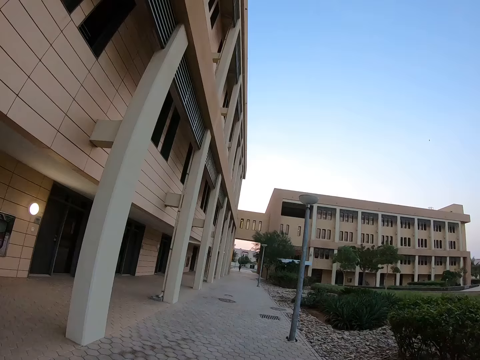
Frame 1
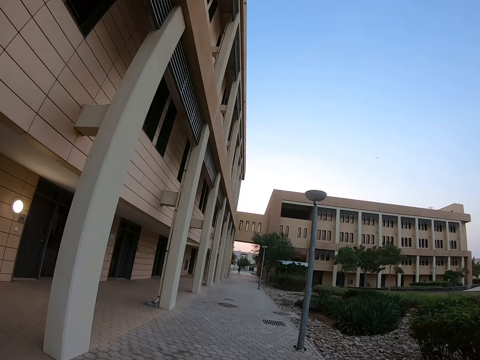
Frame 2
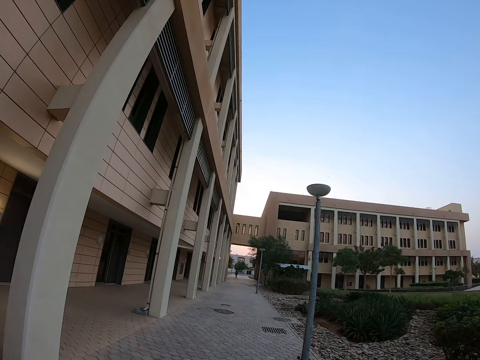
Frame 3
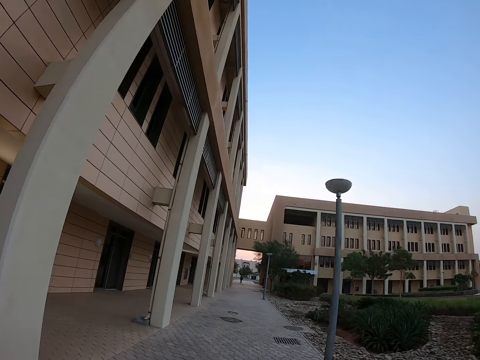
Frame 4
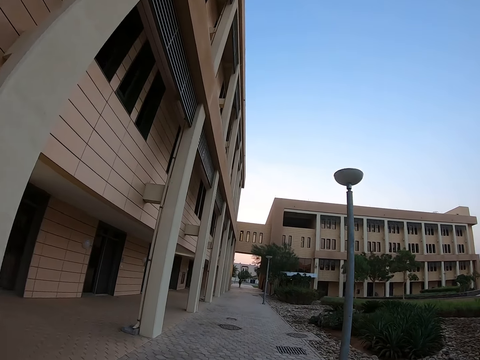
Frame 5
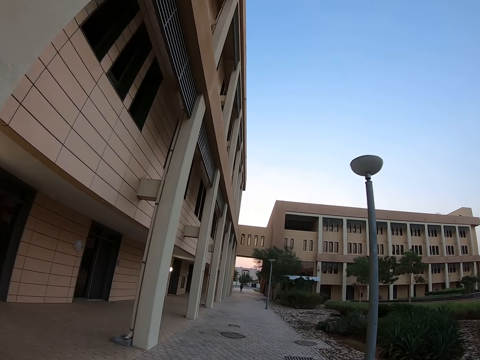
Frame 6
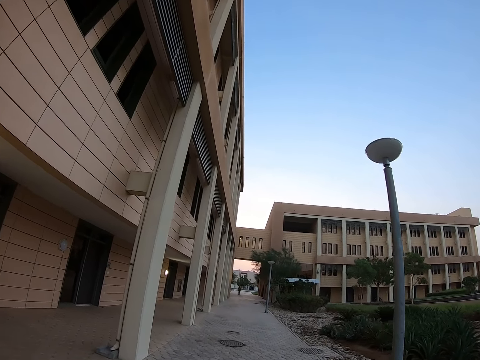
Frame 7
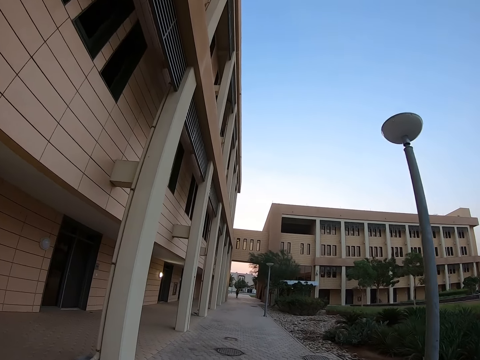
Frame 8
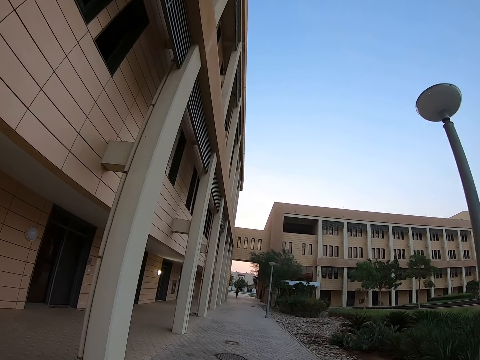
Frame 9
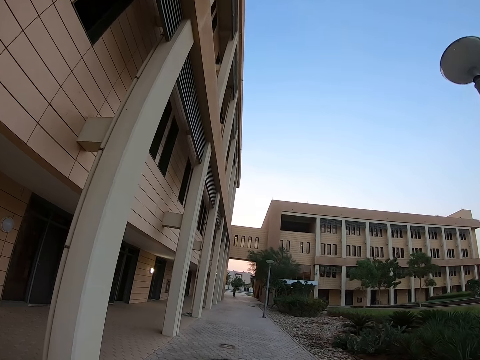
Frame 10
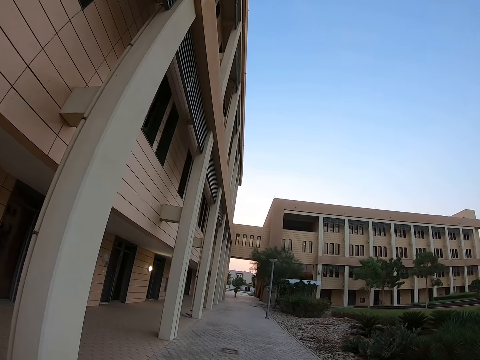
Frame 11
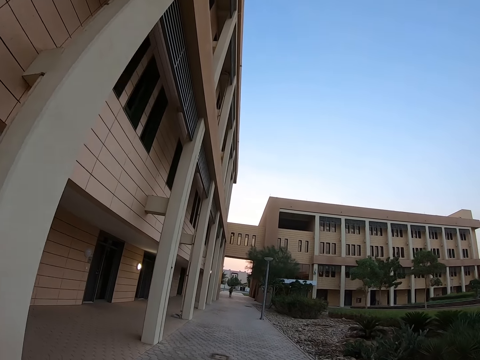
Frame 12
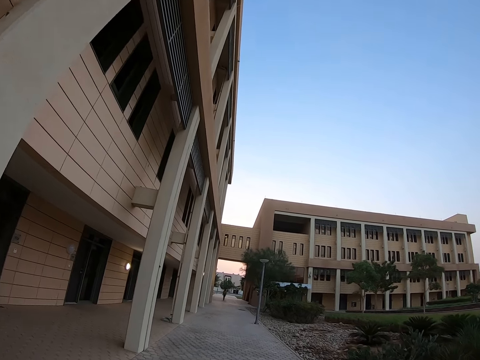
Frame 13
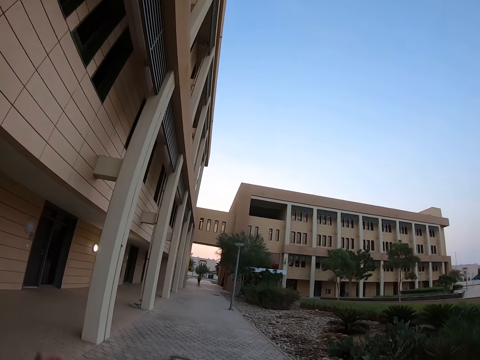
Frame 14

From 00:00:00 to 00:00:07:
The camera wearer walks around the compound. They walk on the sidewalk towards a person.

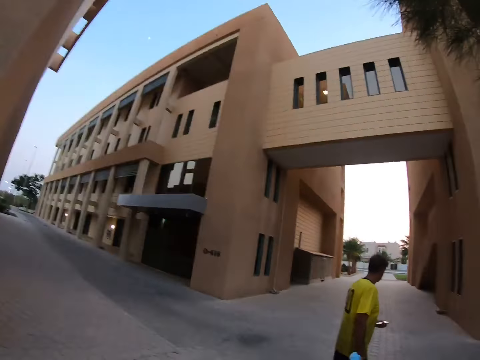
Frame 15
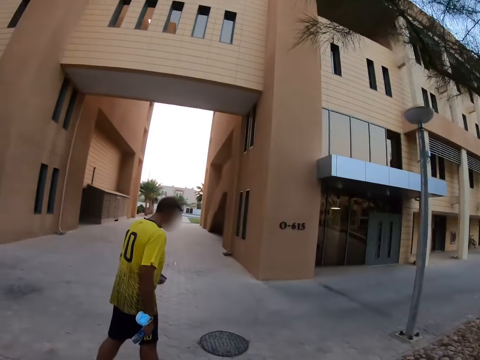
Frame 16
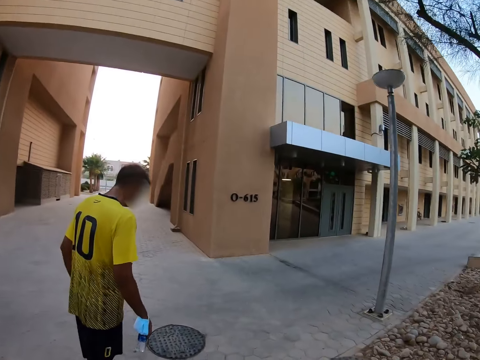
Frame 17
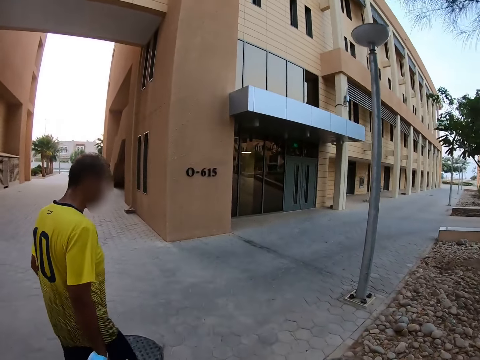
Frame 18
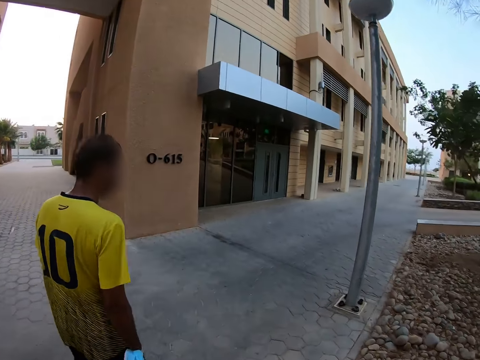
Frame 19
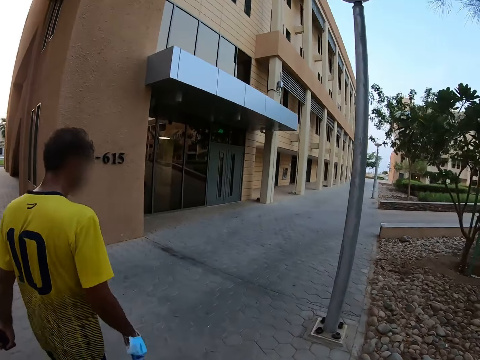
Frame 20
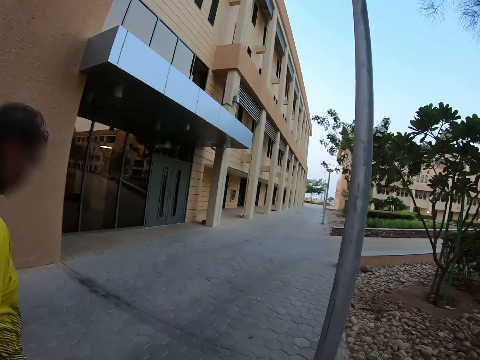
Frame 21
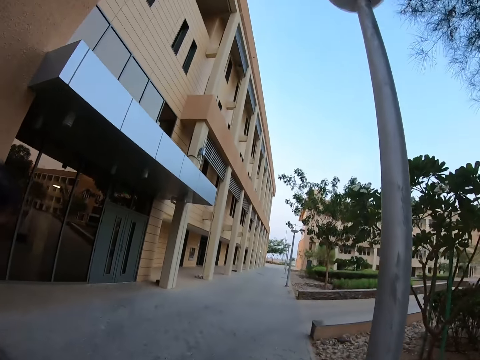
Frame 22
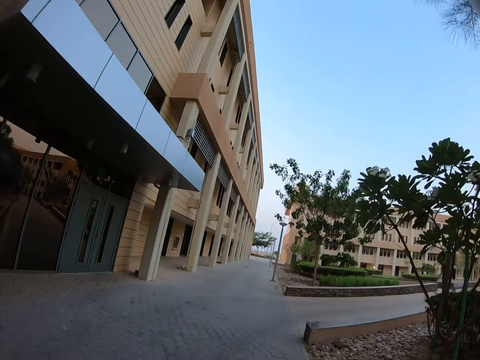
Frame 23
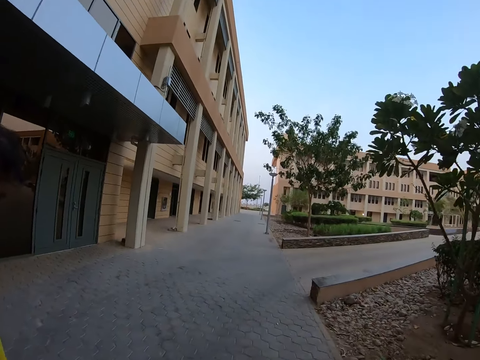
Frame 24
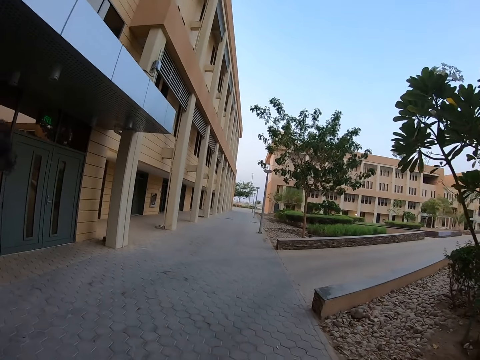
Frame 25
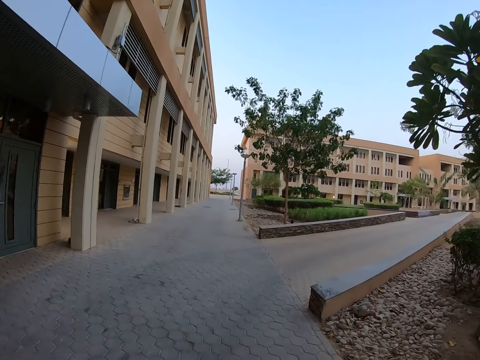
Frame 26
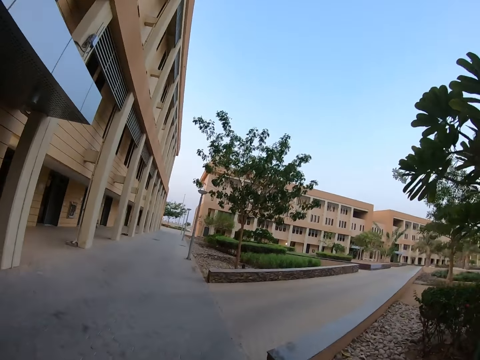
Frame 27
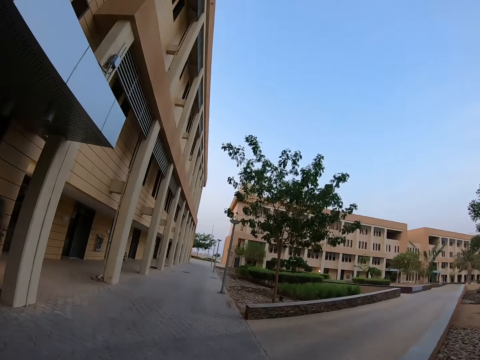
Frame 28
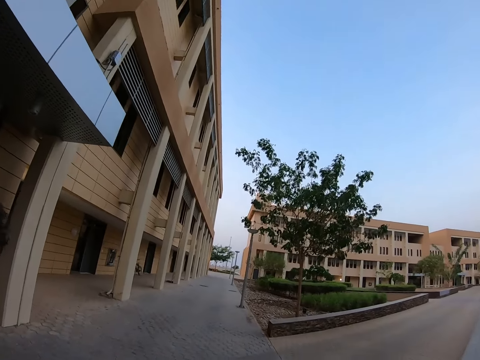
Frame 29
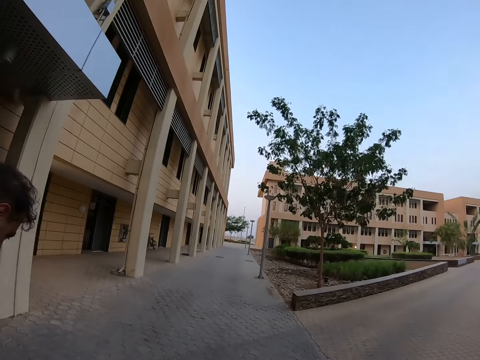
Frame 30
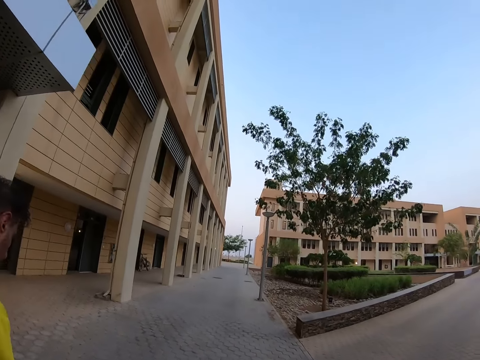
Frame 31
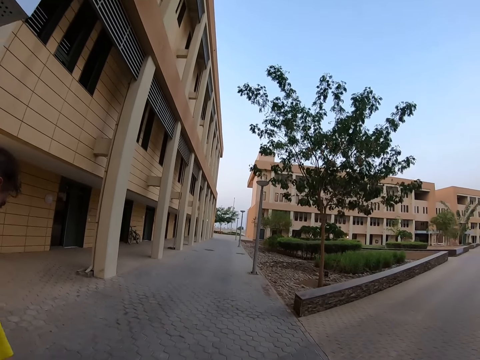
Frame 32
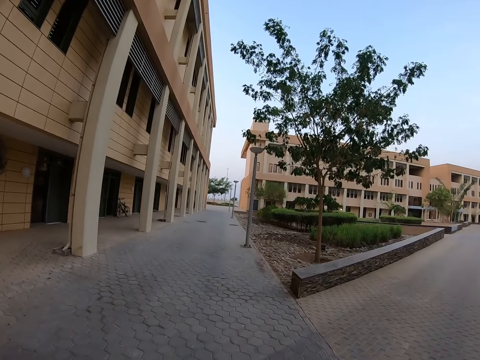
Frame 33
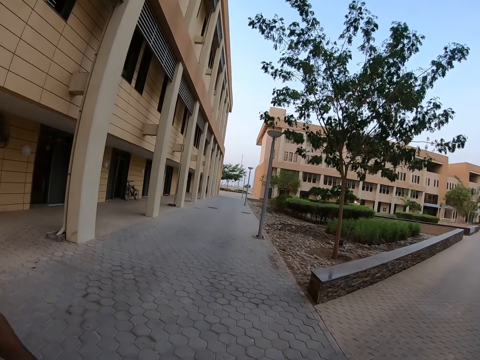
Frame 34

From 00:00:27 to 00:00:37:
The camera wearer turns aside. The camera wearer and a person walk around the compound. The camera wearer moves closer to the person, turns to the right beside the person, and walks on the sidewalk beside the person.

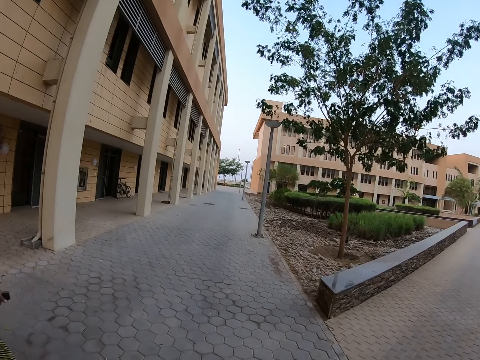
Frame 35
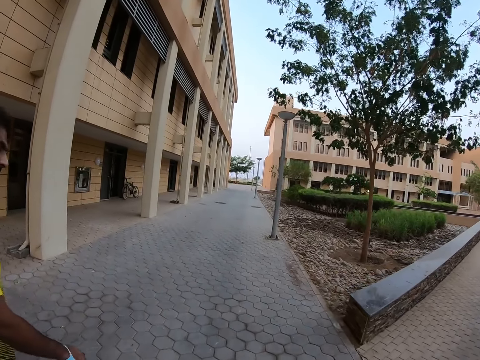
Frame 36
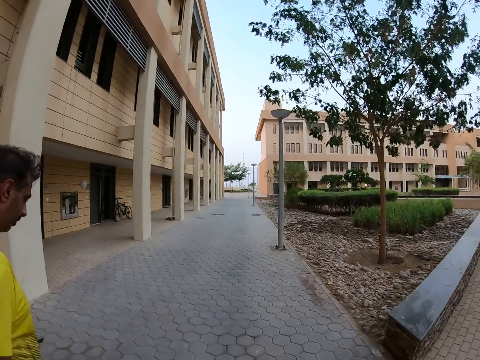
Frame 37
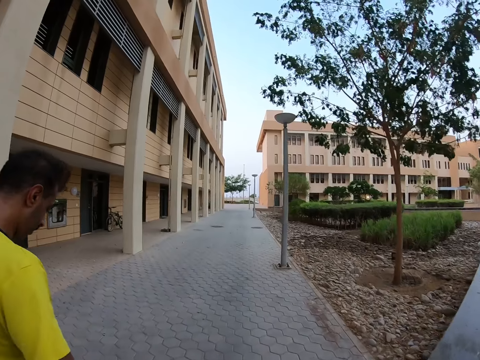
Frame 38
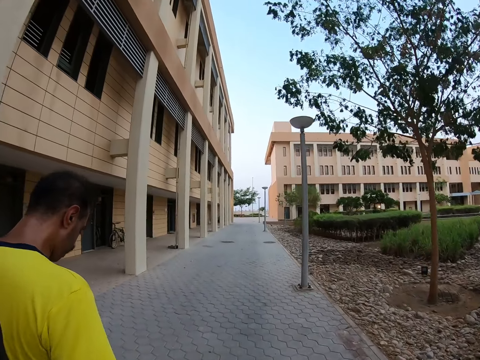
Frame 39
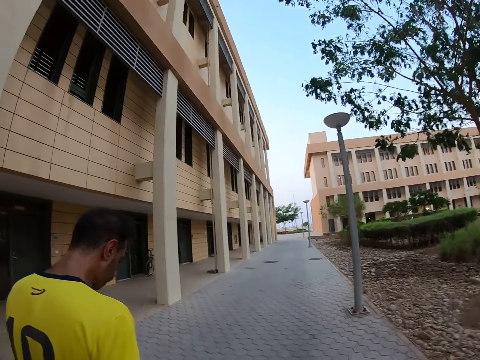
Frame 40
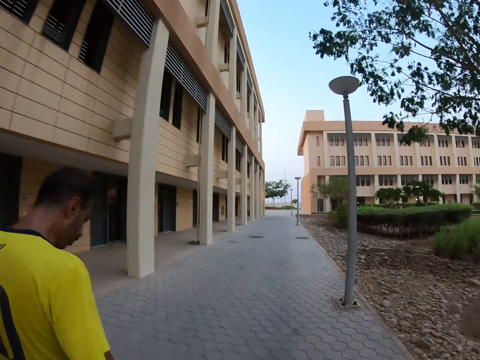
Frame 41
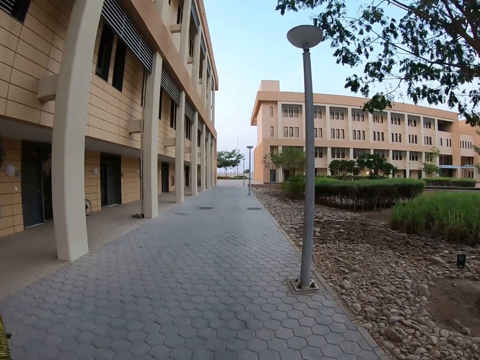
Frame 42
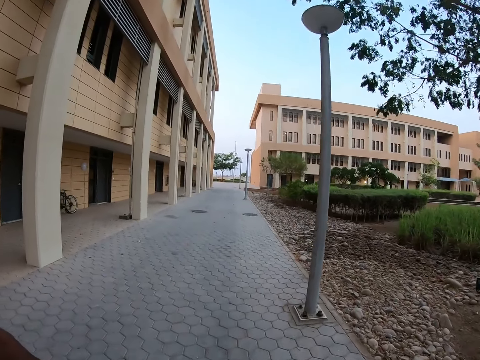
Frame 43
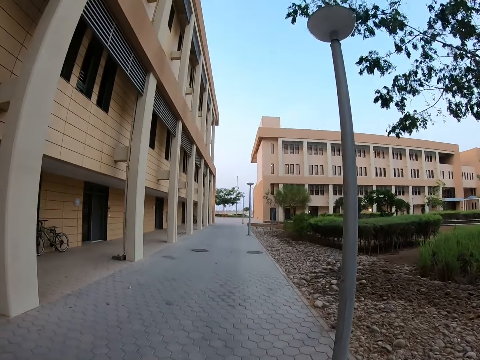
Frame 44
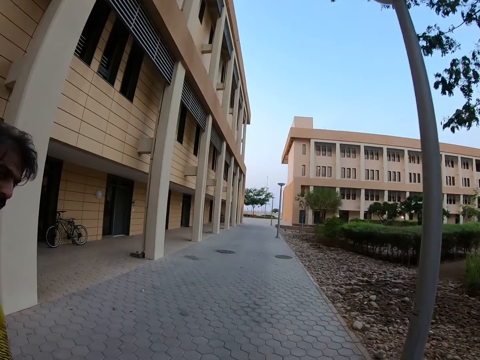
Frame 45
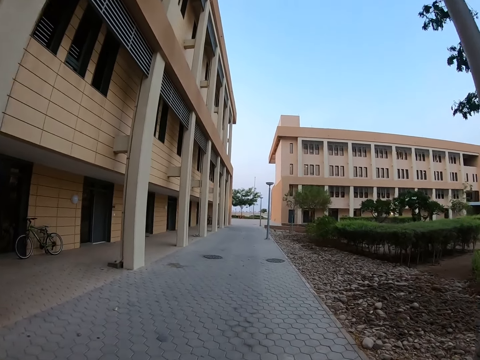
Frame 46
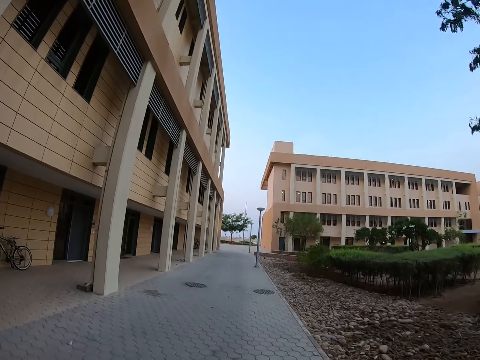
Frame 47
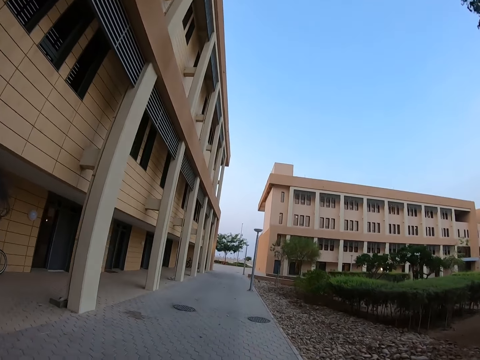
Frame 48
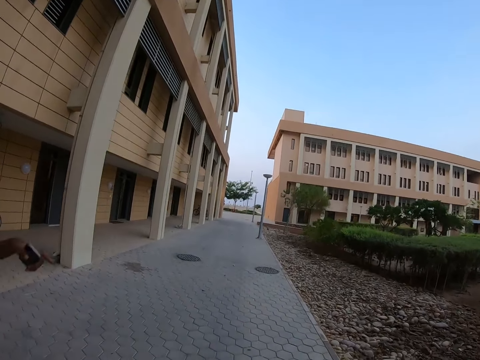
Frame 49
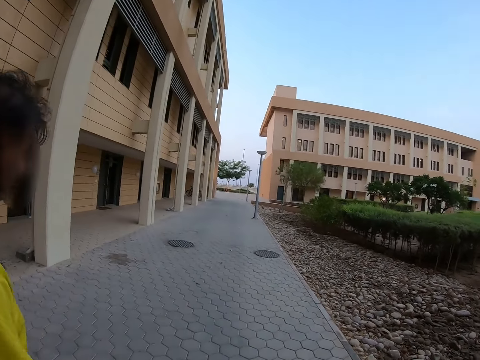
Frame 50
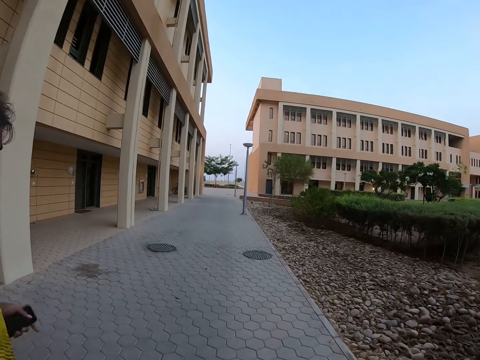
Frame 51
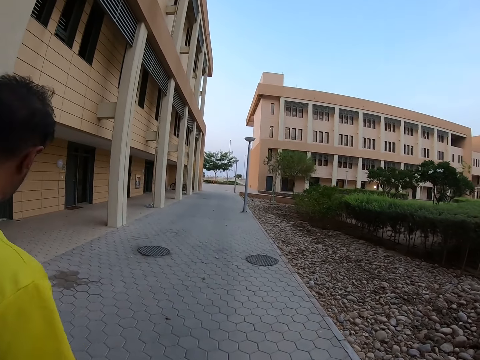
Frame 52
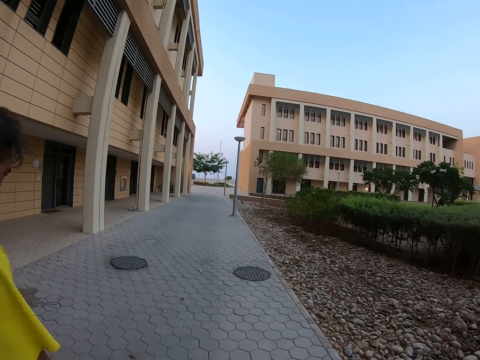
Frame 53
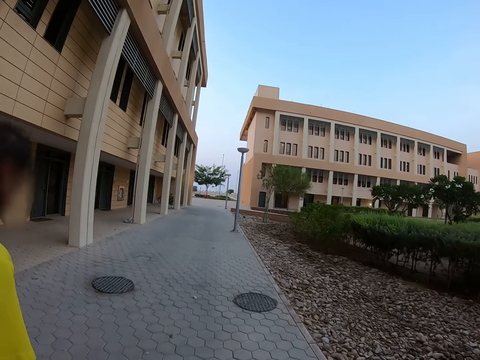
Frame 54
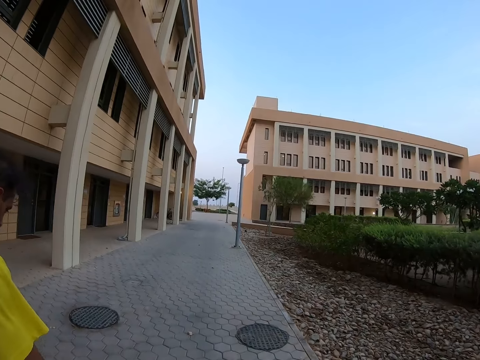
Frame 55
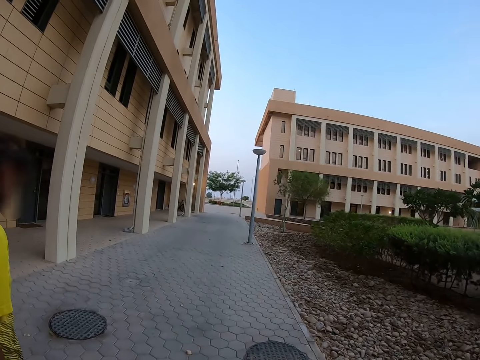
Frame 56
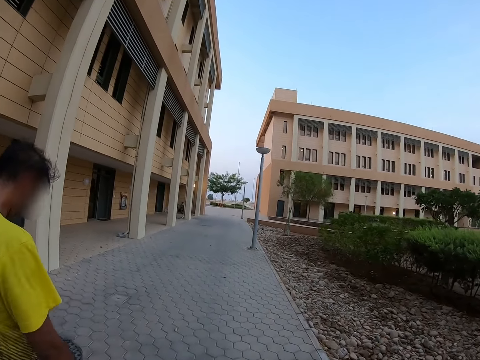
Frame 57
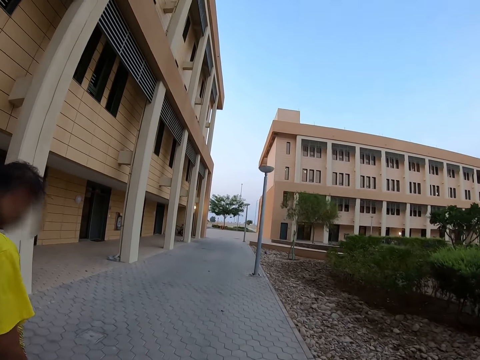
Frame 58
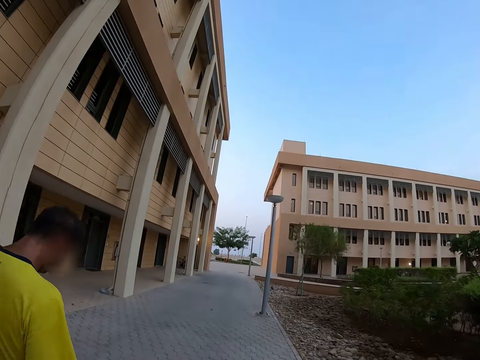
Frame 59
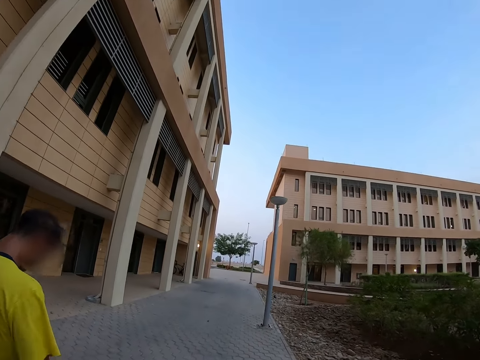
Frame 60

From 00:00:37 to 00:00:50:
The camera wearer looks at a person. They look on the sidewalk.
